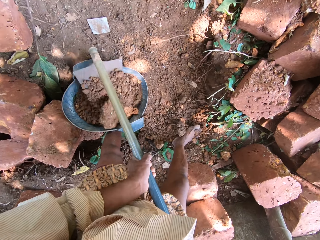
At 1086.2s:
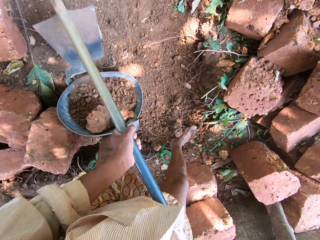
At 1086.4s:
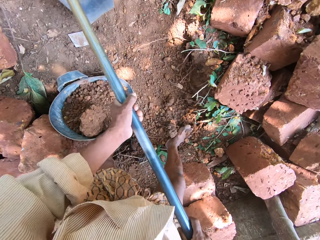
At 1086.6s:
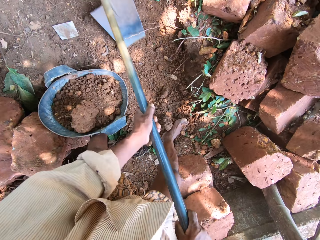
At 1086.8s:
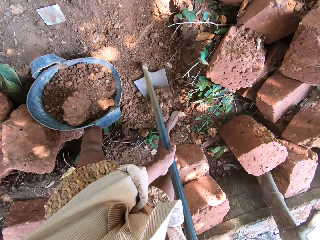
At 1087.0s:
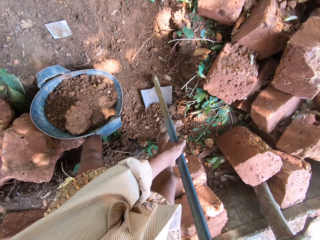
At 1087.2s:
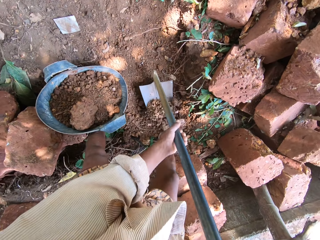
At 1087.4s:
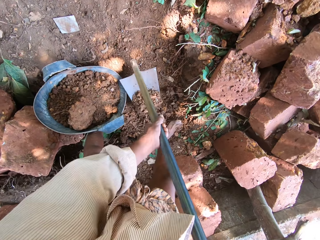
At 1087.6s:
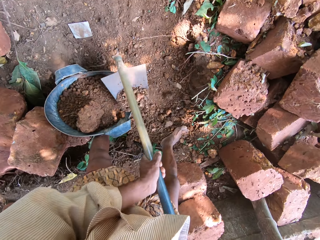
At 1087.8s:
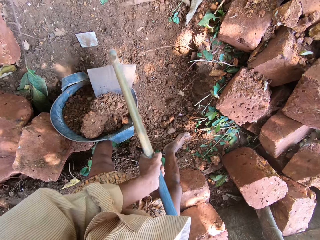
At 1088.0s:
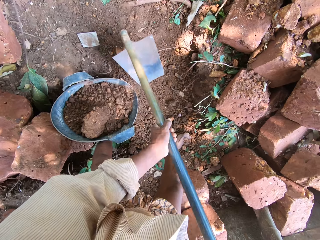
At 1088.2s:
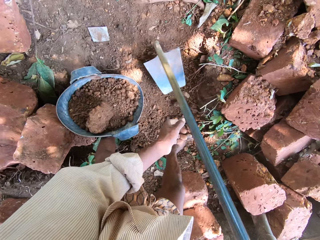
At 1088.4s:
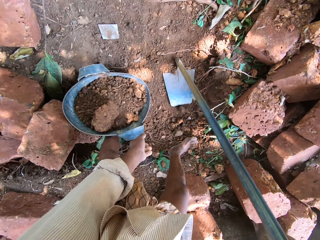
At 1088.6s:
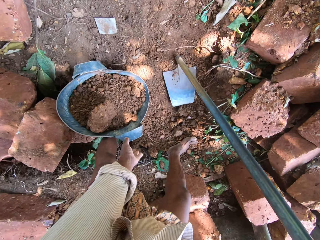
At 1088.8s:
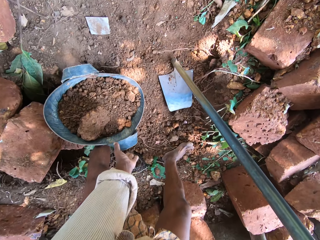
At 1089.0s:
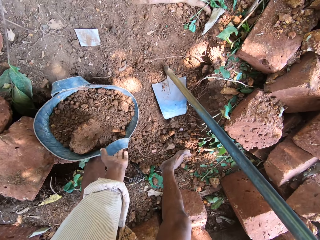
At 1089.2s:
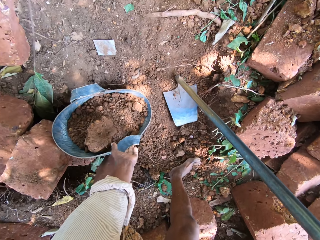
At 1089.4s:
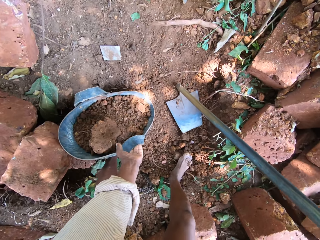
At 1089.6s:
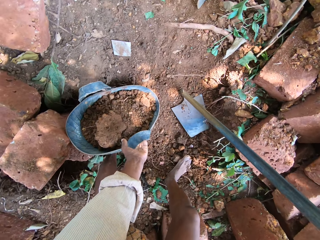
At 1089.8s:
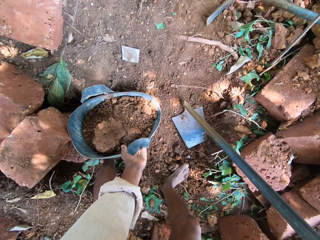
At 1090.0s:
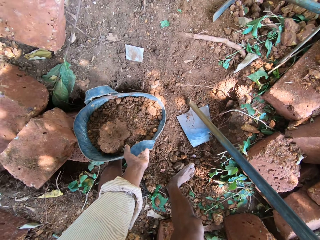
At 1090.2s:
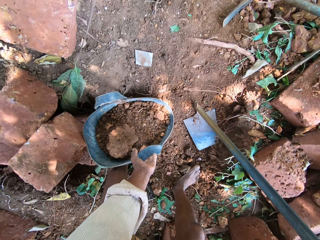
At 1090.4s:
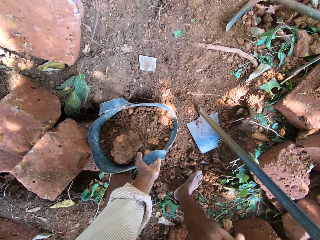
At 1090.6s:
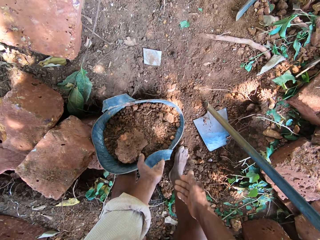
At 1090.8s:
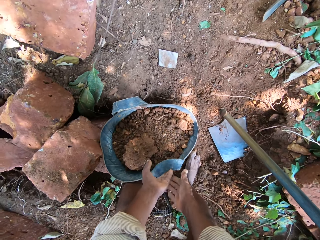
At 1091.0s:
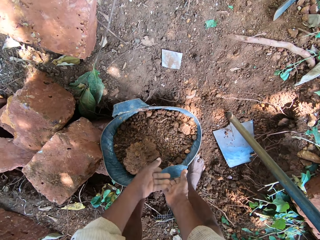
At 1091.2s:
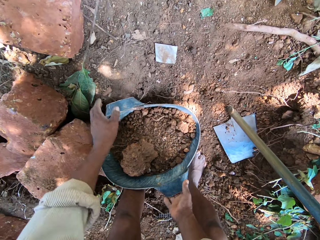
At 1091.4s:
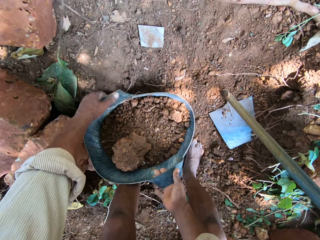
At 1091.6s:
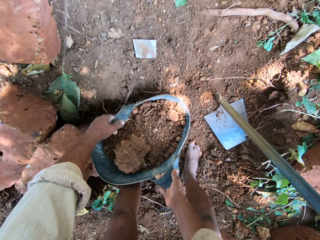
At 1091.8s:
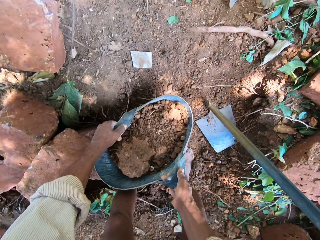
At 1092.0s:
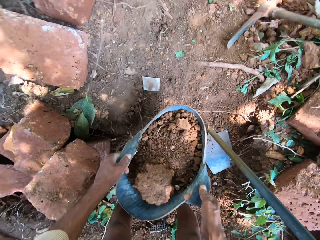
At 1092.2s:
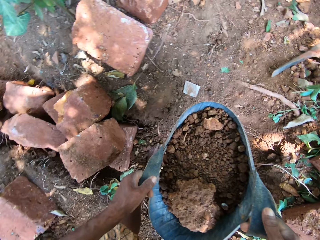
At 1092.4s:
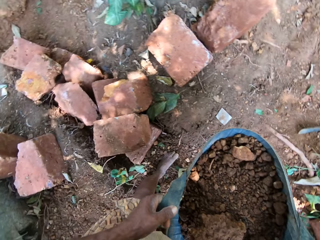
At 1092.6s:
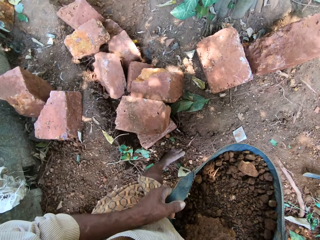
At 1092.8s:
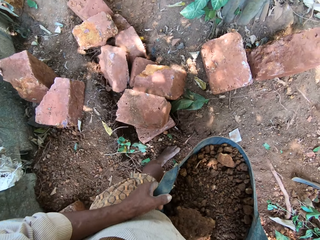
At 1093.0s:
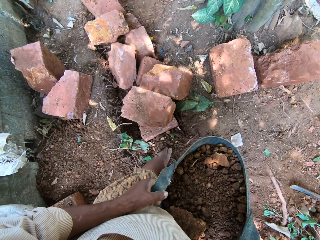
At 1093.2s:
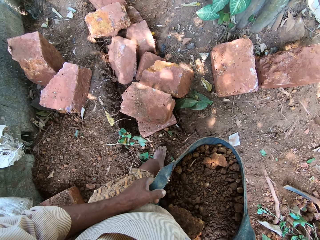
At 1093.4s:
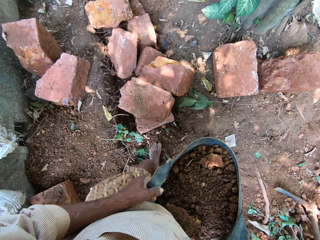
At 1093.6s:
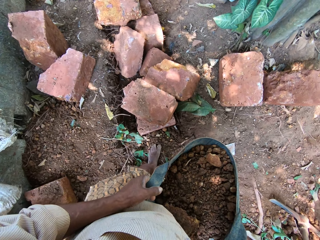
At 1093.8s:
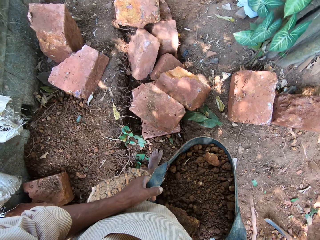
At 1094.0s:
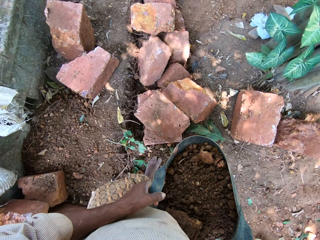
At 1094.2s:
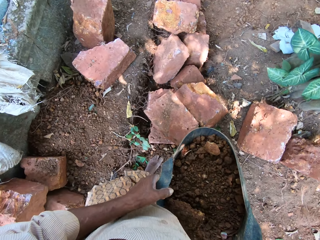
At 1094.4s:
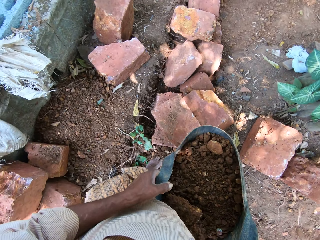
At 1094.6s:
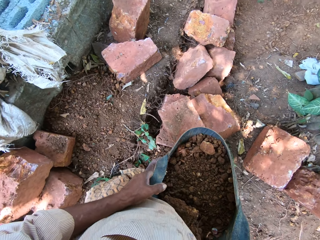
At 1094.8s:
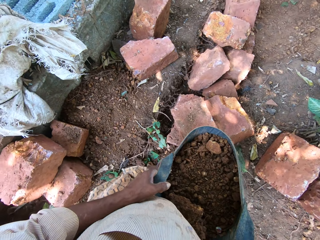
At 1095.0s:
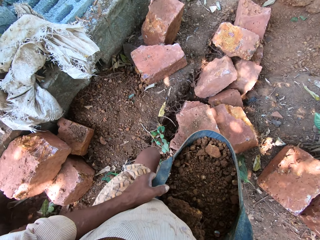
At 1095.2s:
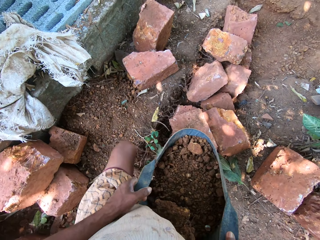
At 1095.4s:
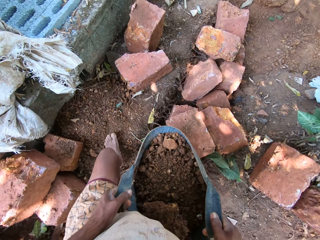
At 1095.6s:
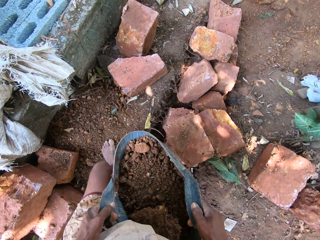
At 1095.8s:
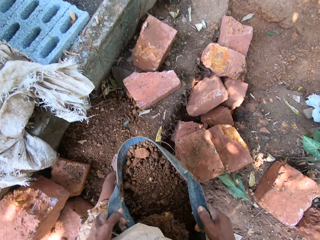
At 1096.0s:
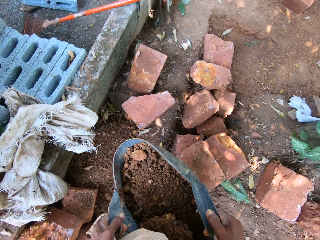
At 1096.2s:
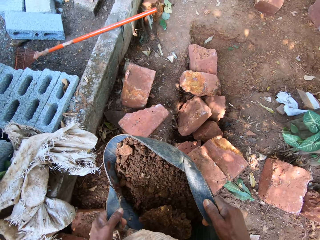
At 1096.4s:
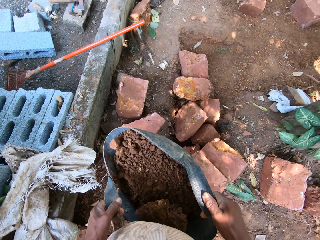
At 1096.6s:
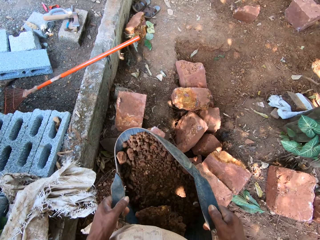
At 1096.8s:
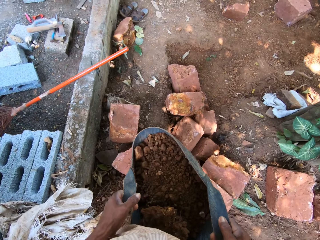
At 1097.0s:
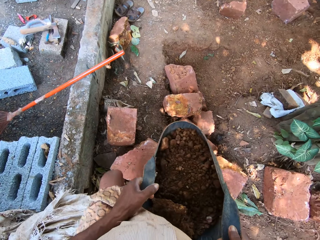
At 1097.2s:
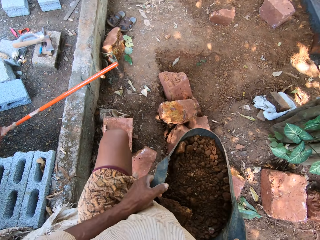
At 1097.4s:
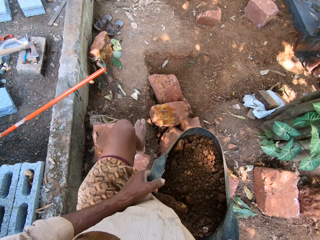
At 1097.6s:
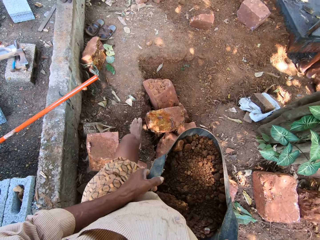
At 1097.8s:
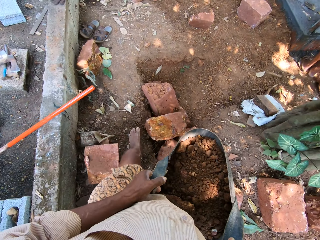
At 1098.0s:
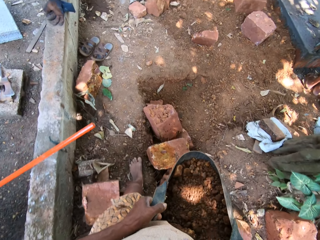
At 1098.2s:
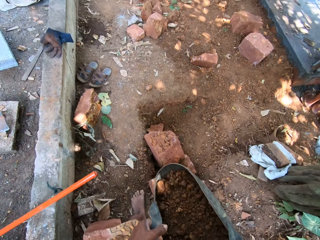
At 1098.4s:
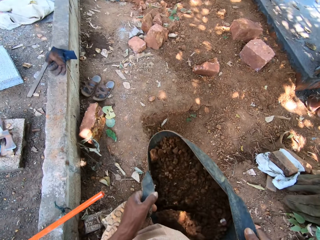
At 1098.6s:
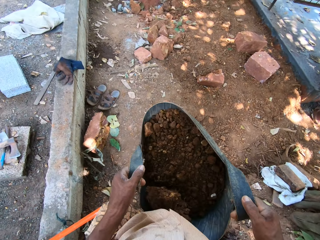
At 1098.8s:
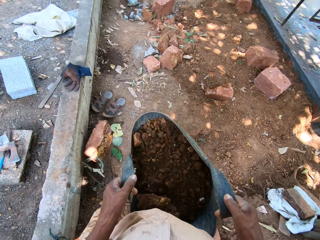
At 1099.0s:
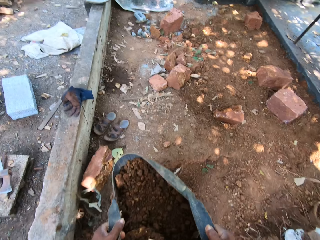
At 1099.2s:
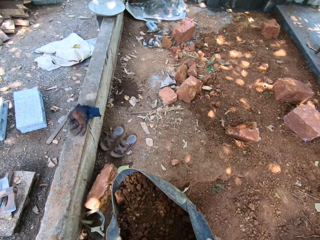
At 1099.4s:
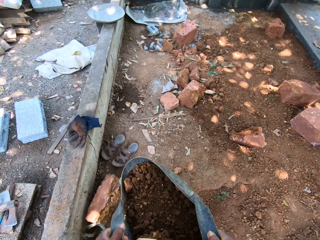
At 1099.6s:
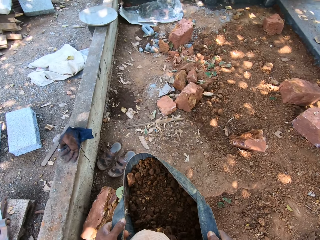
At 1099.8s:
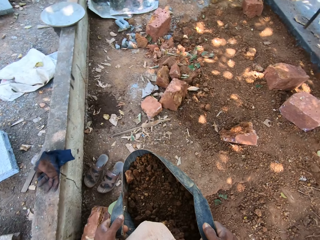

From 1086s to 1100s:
The camera wearer pours the sand in the bucket with a hoe. He digs the ground with the hoe. He pours the sand in the bucket with the hoe. He drops the hoe on the ground with his right hand. He carries the bucket. He holds the container on the ground with his left hand. He lifts the container from the ground with both hands. He walks away from the hoe on the ground. He transports the head pan of soil to the other side.

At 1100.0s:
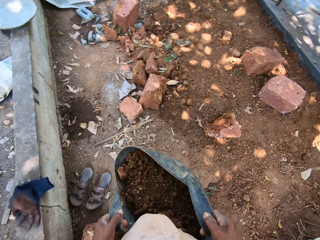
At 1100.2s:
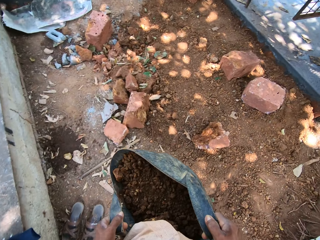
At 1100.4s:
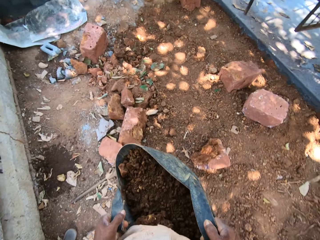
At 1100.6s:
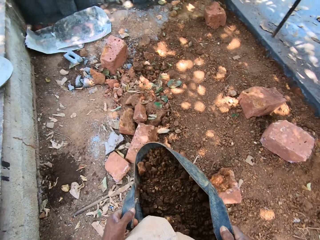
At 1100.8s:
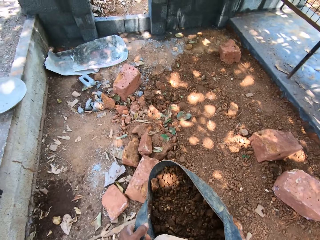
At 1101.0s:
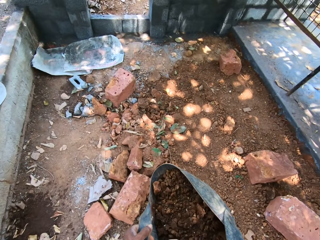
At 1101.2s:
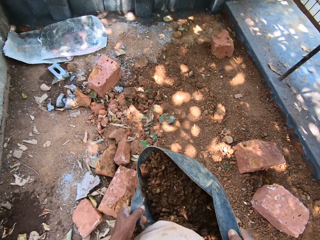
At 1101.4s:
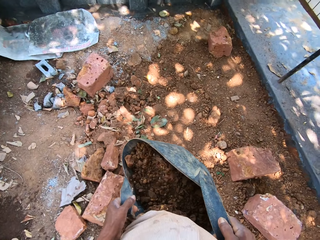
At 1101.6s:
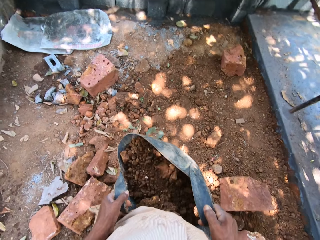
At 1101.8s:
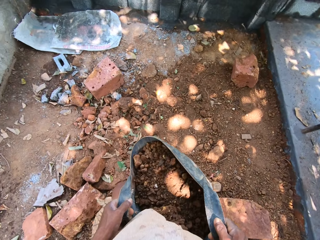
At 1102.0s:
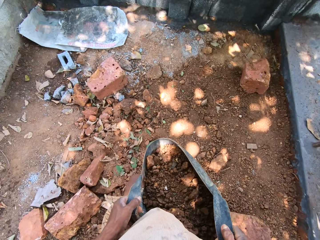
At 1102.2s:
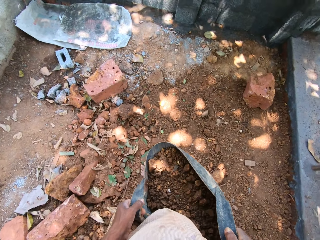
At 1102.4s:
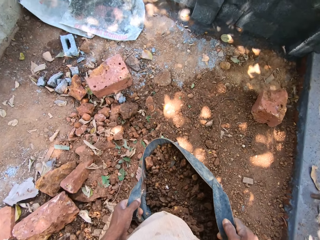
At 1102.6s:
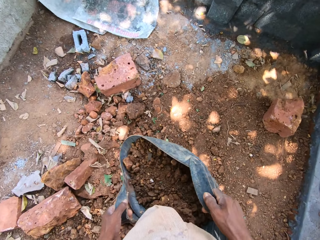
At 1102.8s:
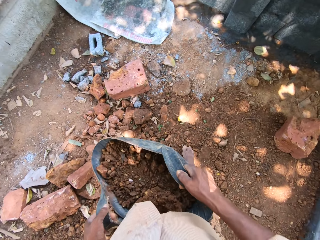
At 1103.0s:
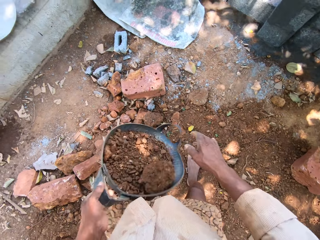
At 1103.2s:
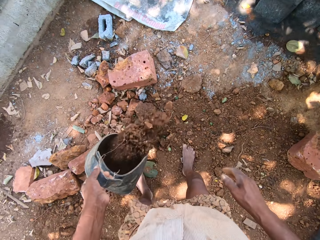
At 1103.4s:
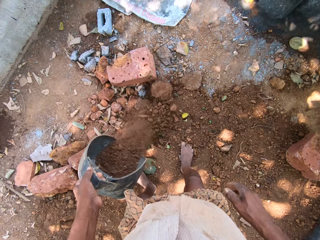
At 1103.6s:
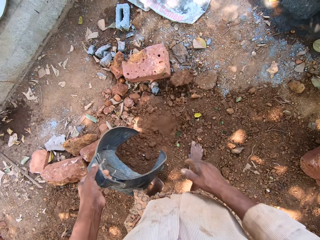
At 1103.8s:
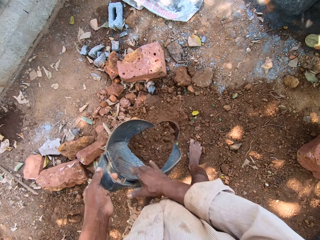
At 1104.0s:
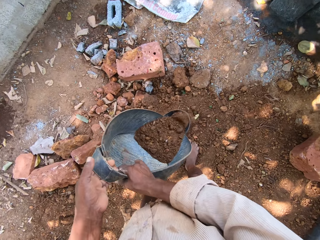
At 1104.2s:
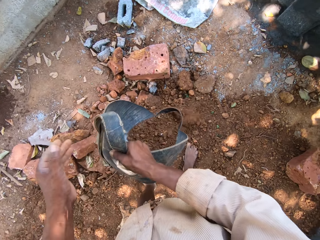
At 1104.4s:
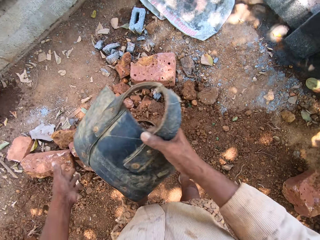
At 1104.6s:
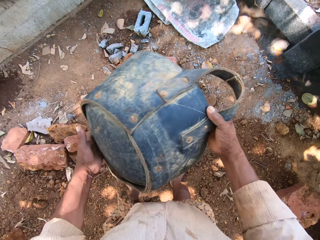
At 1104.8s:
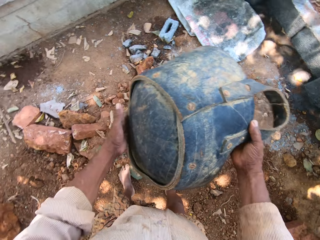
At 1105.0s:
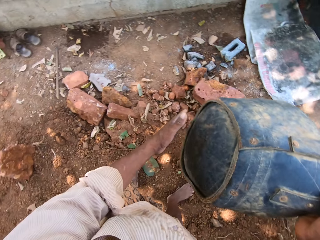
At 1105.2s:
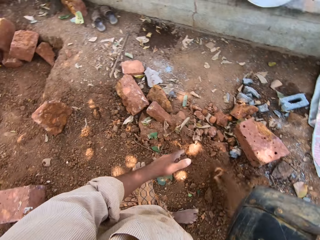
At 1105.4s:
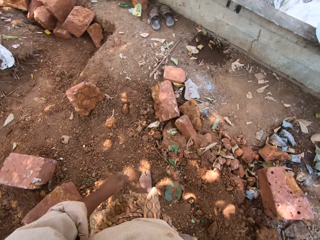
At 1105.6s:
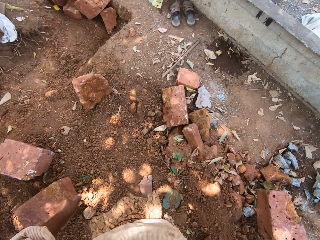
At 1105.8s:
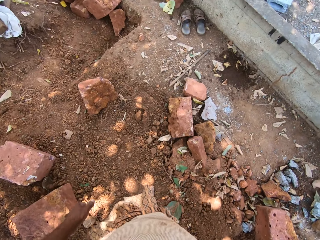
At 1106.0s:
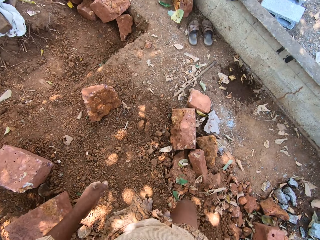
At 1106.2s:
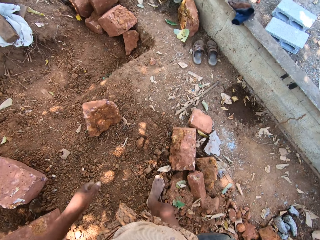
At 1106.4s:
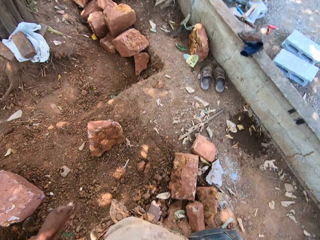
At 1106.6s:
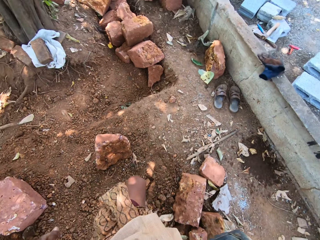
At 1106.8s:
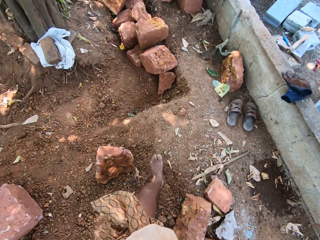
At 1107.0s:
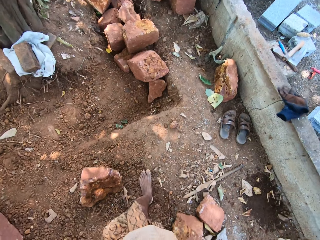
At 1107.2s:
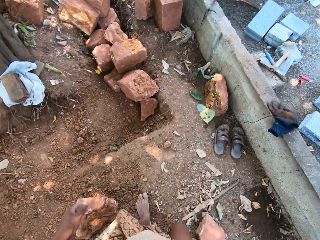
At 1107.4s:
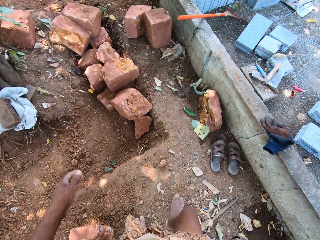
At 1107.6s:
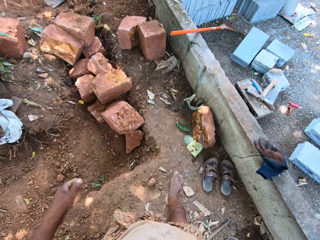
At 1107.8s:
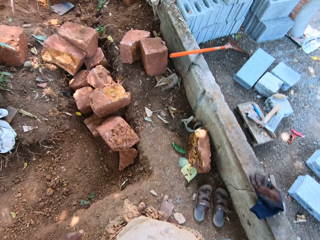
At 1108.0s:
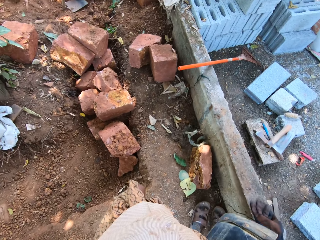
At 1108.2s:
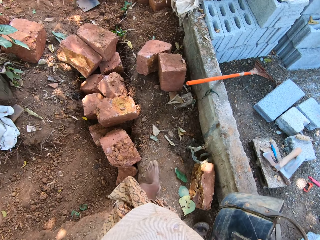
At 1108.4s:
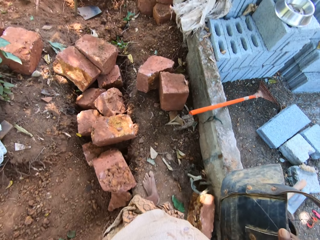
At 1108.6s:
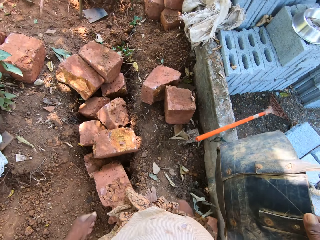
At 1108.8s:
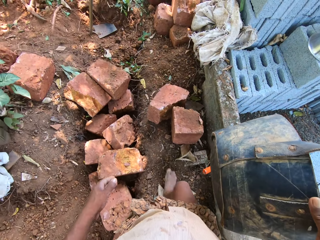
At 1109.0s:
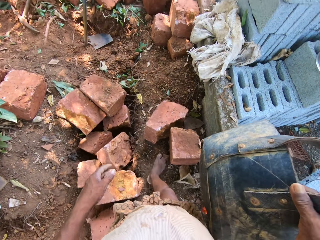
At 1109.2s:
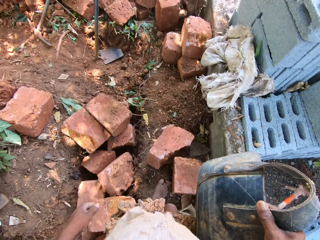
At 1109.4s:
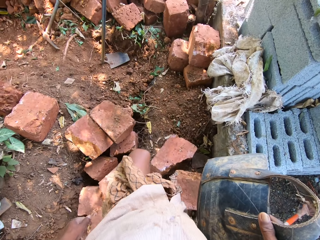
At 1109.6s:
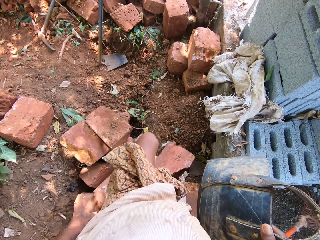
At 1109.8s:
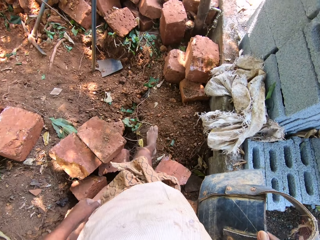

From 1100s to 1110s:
The camera wearer removes his right hand from the head pan. He pours the soil on the ground. He passes the head pan in his left hand to his right hand. He holds the head pan with his hands. He removes his left hand from the head pan. He transports the head pan to the other side. He walks around.
